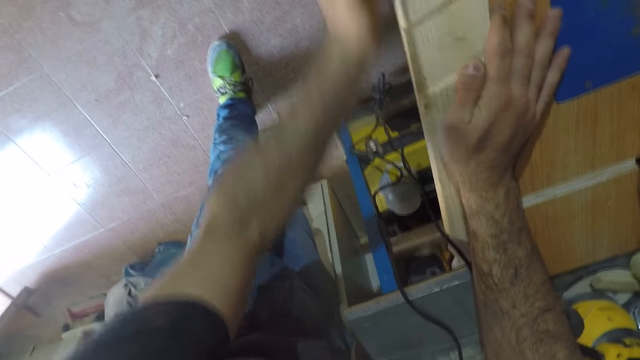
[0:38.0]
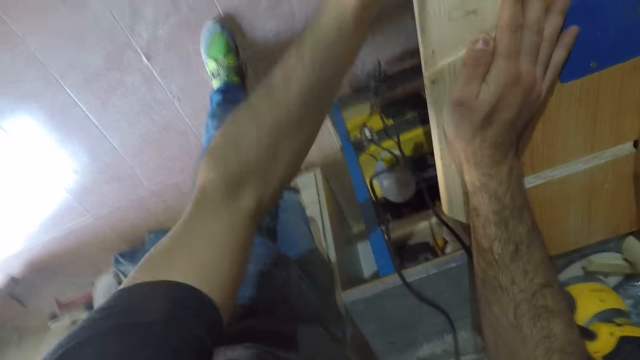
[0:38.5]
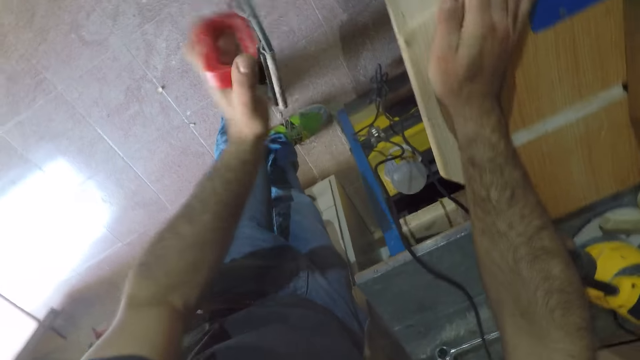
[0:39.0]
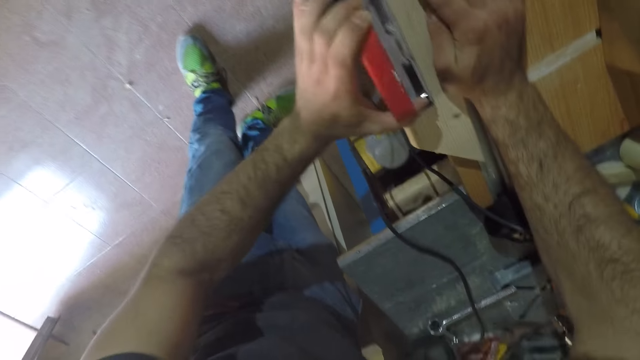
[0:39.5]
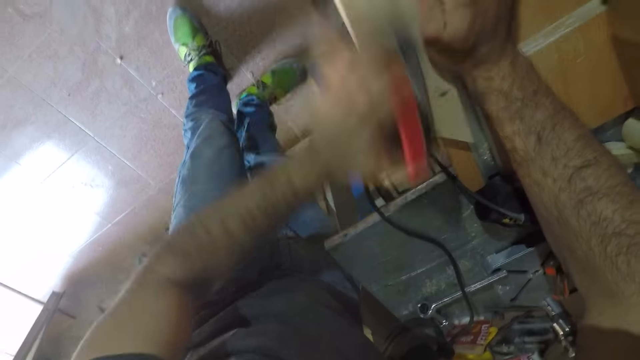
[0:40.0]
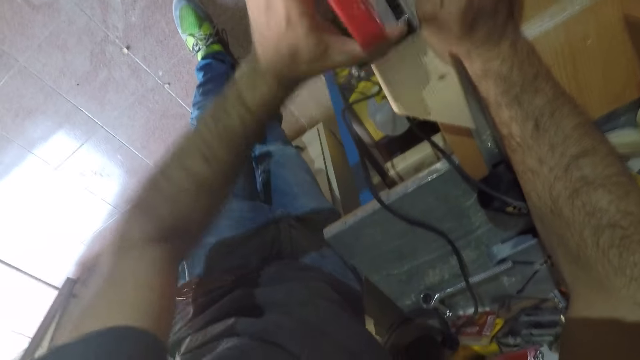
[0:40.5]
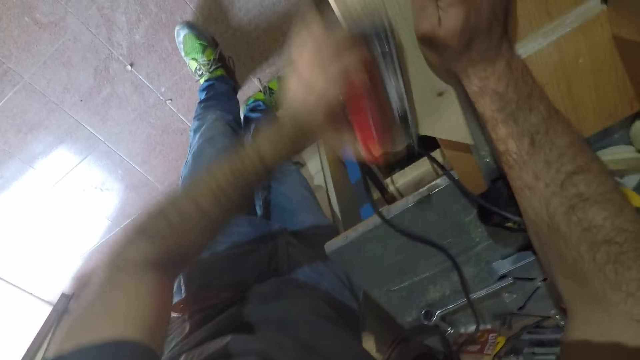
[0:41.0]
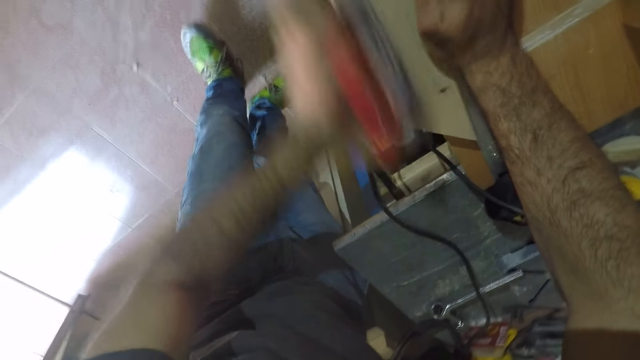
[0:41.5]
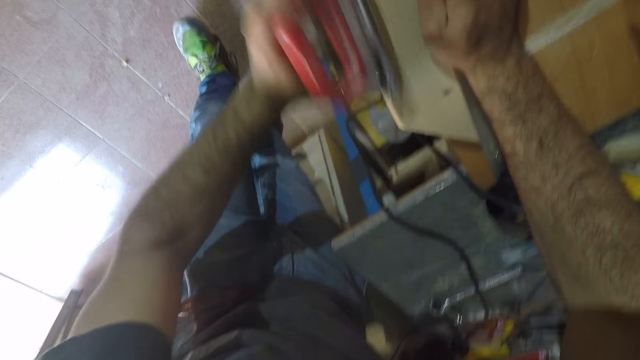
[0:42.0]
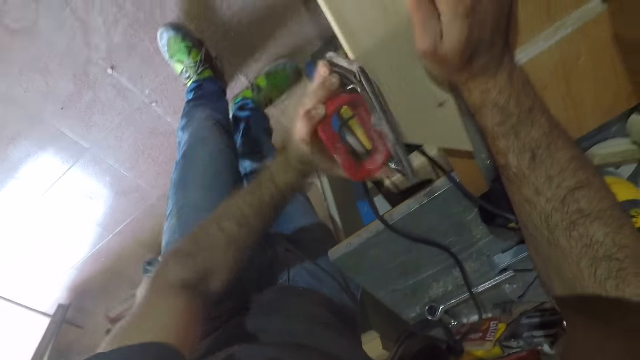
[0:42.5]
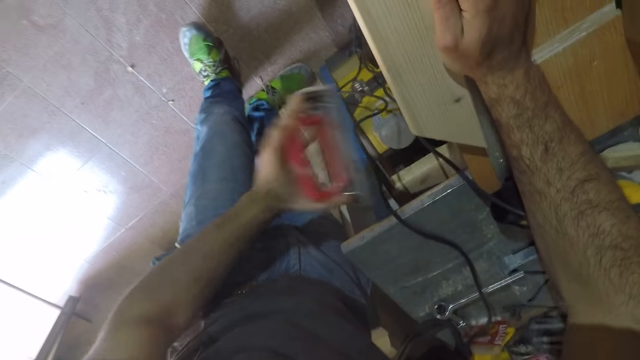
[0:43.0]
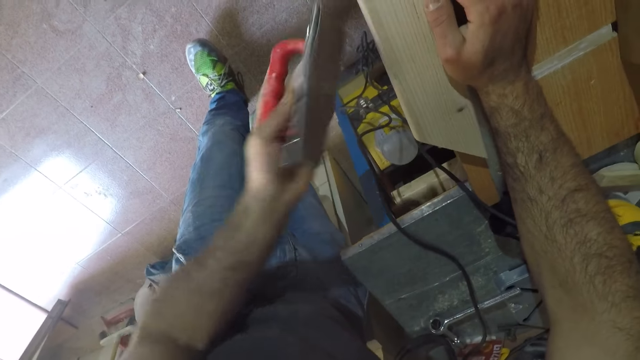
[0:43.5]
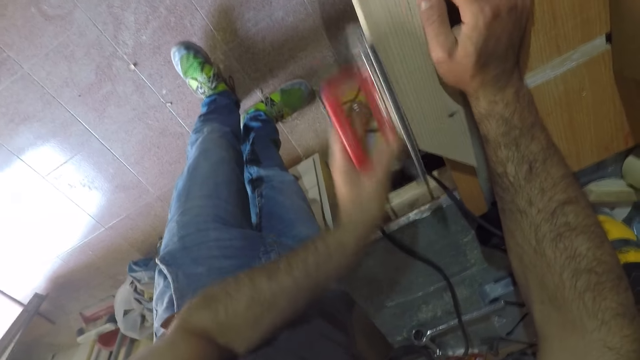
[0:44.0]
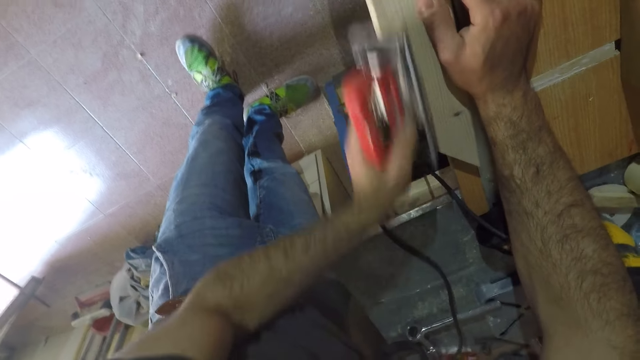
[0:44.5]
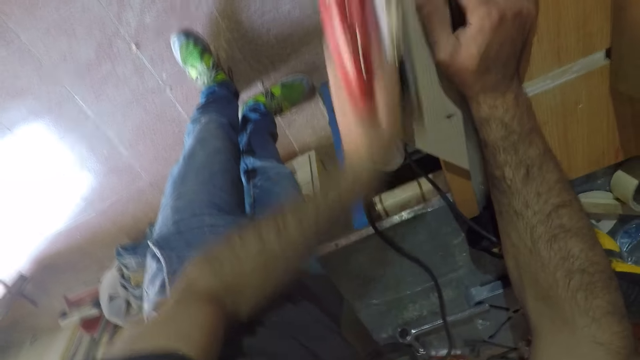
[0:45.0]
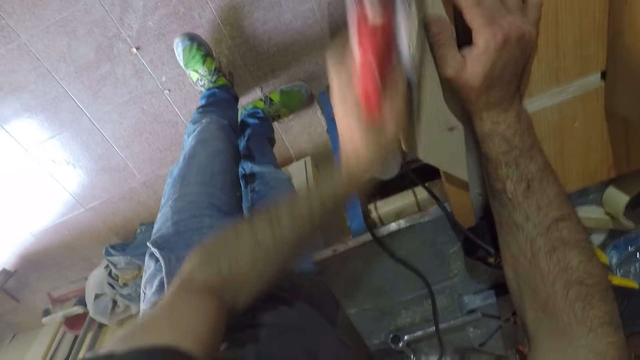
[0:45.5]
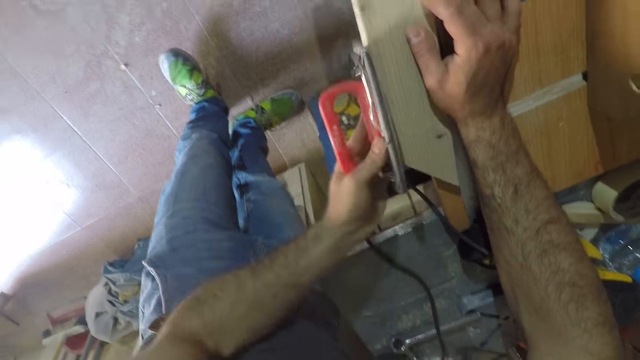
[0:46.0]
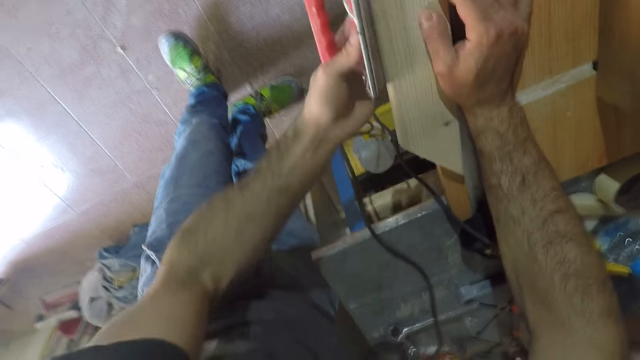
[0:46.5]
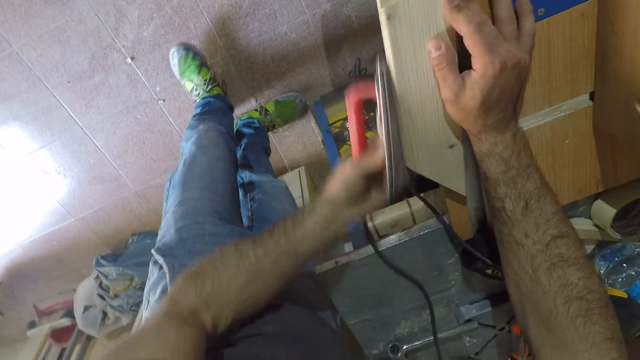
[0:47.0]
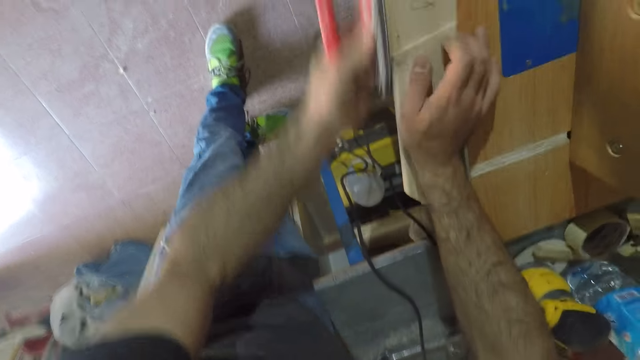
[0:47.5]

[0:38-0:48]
The camera wearer stares at the wood. They smoothen the wood. They stare at the wood. They smoothen the wood.

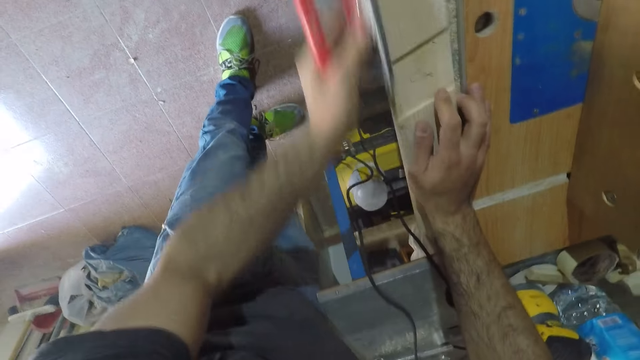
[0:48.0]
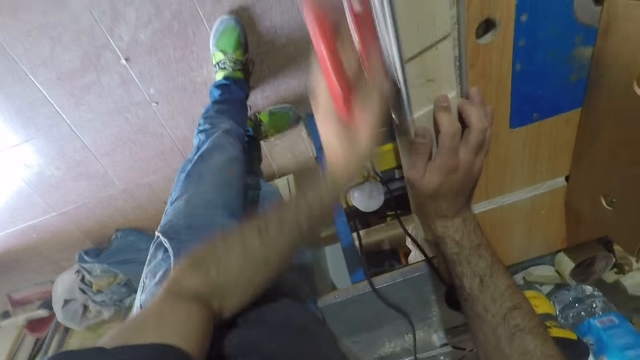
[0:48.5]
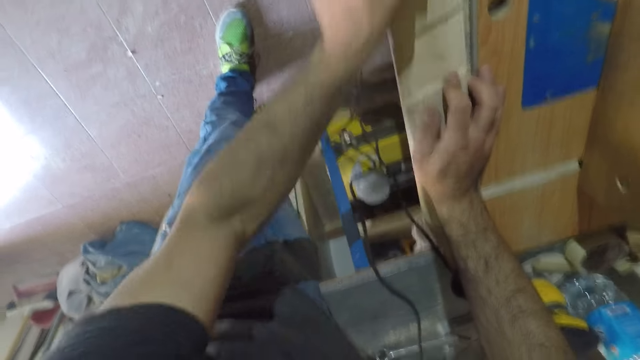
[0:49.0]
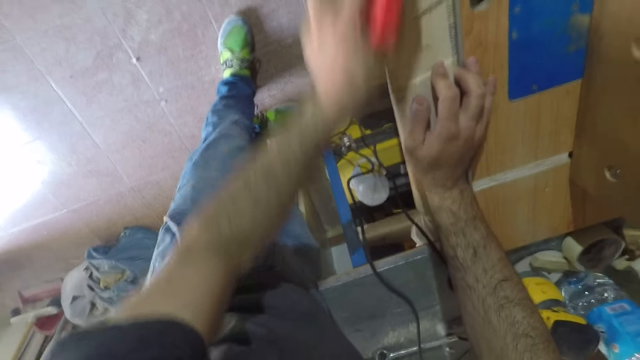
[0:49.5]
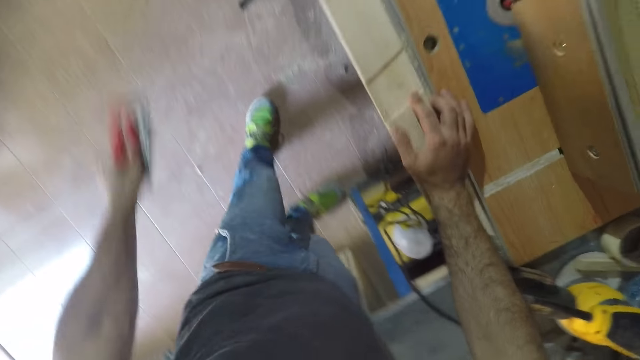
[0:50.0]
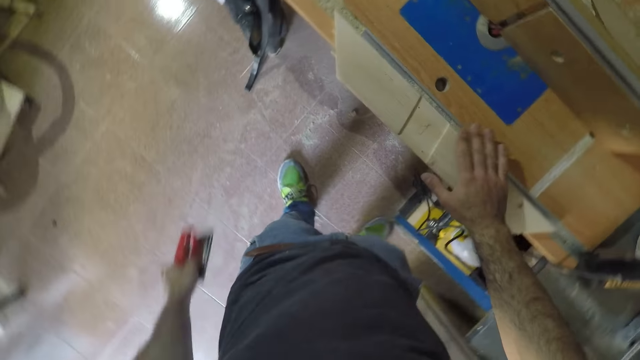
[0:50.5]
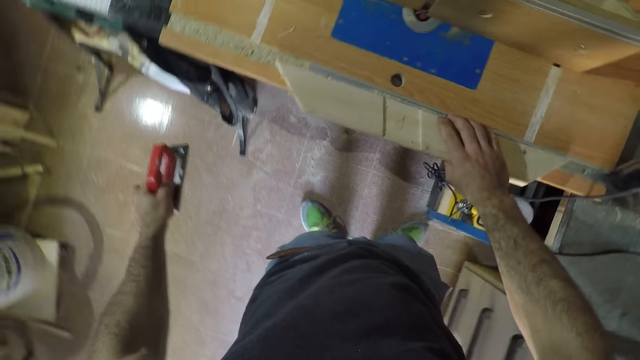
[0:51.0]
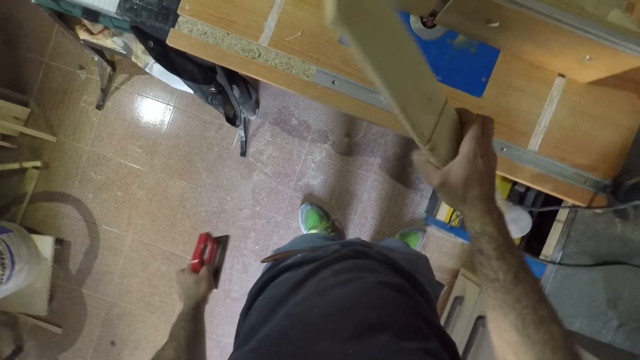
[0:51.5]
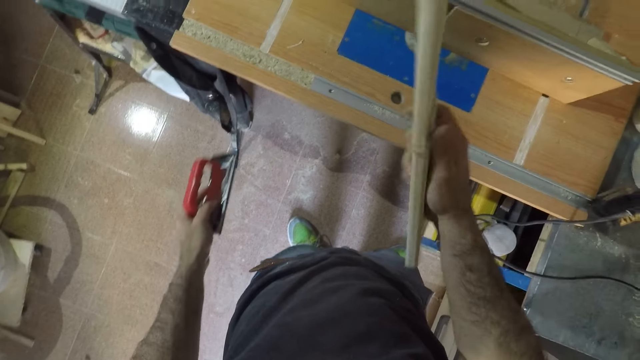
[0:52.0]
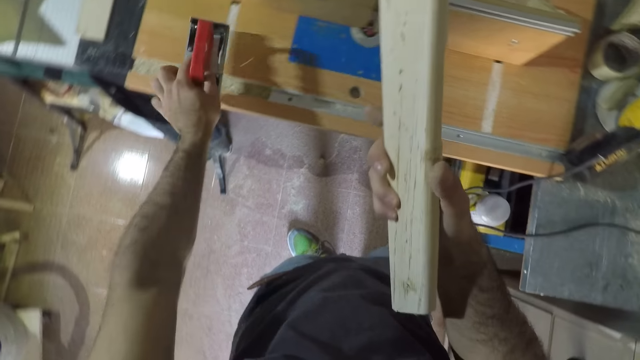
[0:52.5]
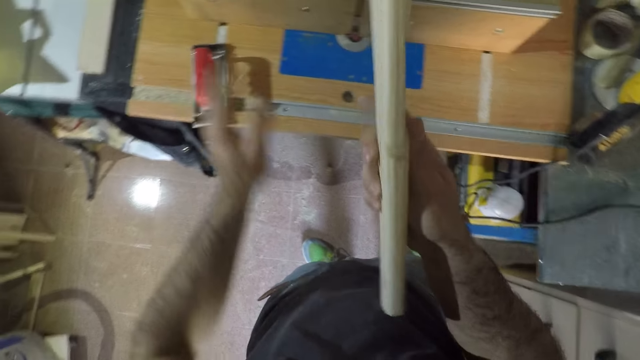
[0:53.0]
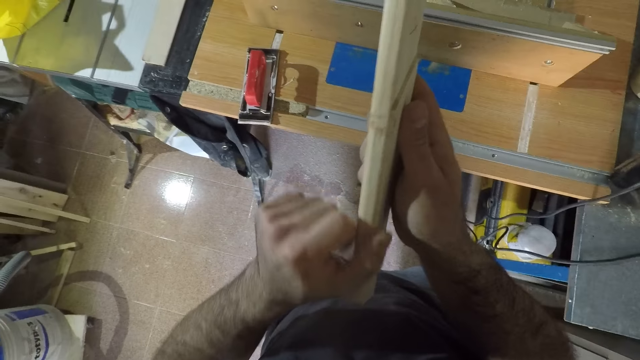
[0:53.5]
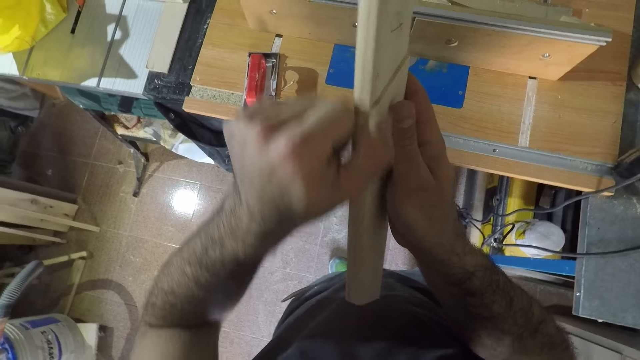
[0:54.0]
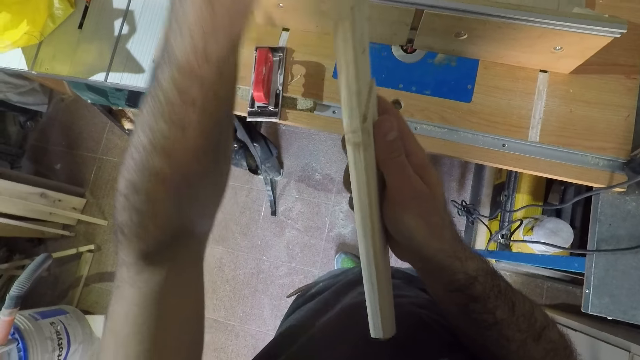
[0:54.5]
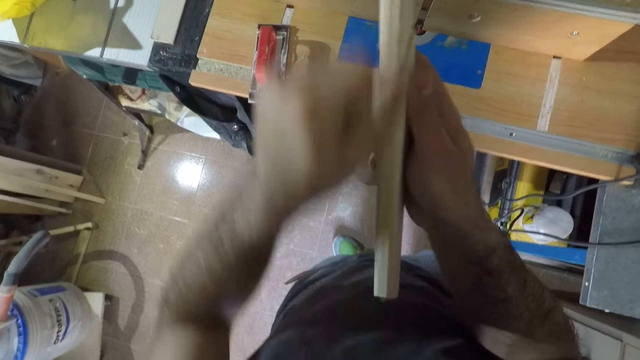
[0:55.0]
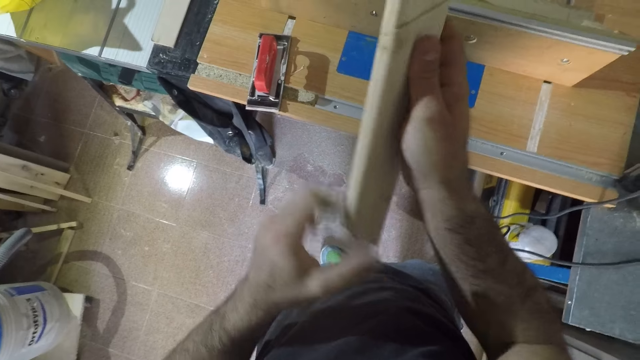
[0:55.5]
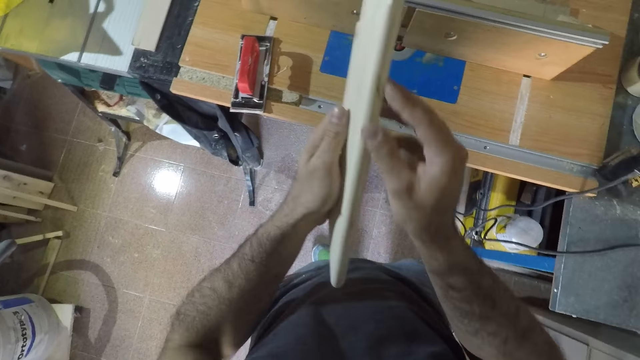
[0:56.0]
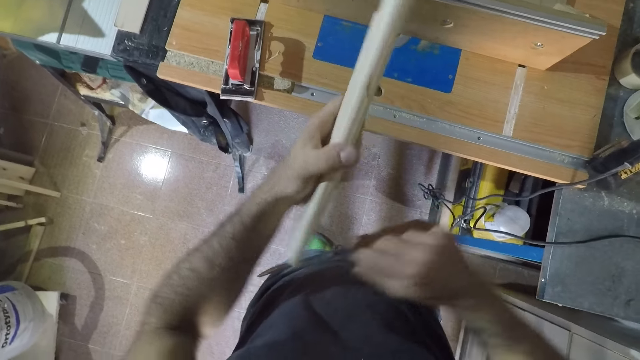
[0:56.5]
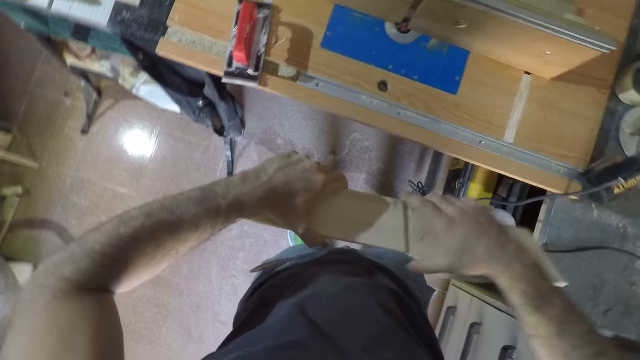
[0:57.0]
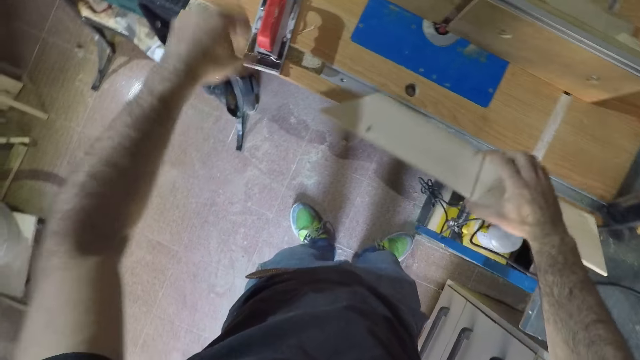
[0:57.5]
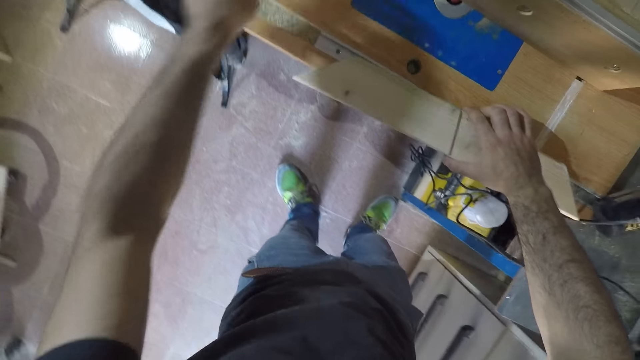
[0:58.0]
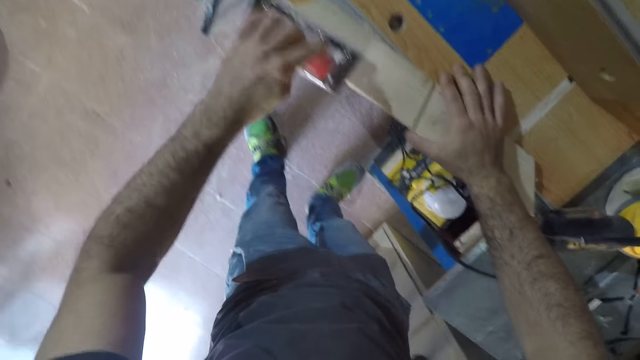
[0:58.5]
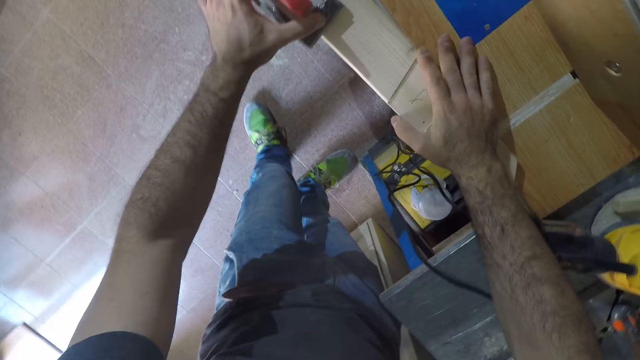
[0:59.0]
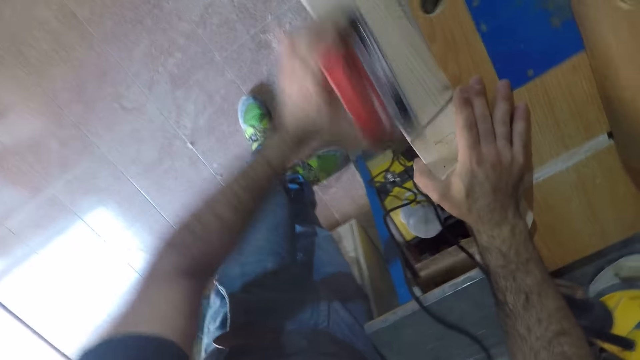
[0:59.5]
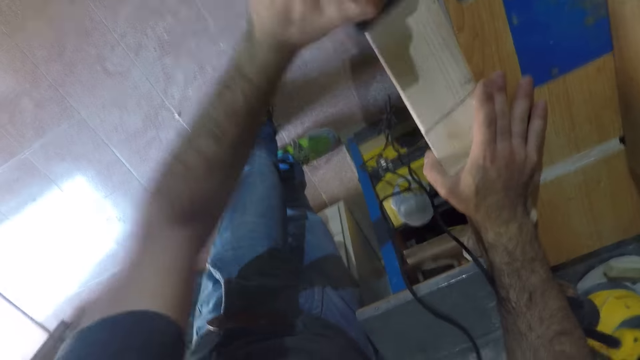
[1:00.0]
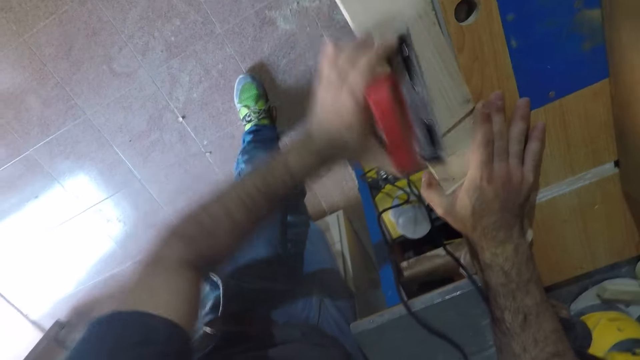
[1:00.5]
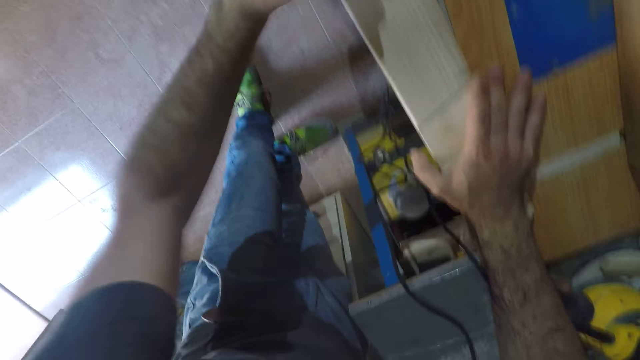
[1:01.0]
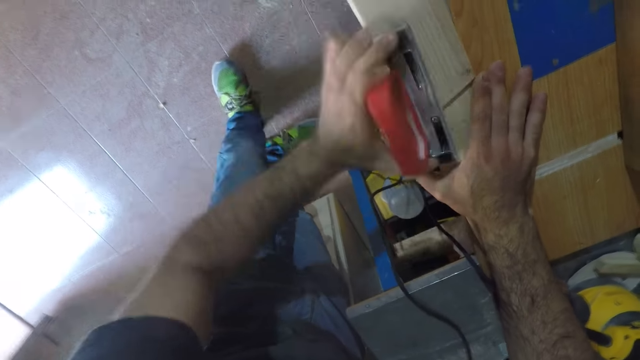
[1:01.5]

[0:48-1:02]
The camera wearer picks up the wood from the table with his right hand. He inspects the wood. He touches the wood with both his hands. He drops the wood on the work bench. He picks up the wood planer with his left hand. He smoothens the surface of the wood with the hand planer.
